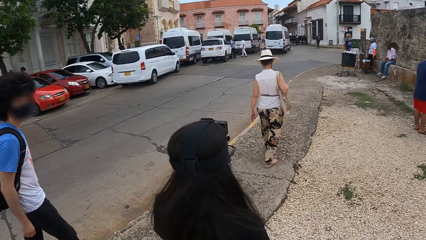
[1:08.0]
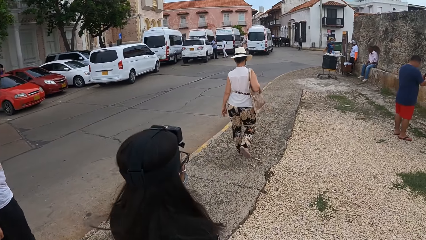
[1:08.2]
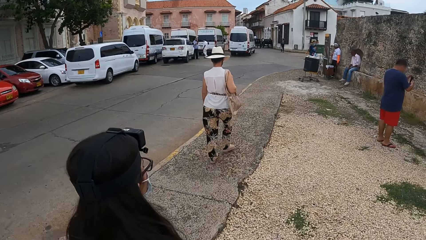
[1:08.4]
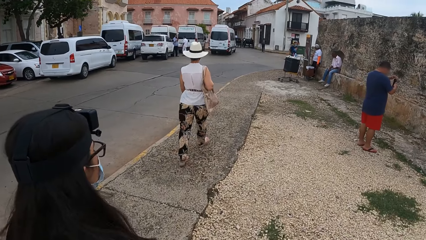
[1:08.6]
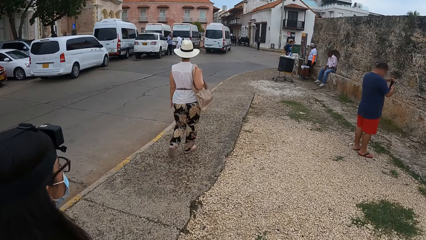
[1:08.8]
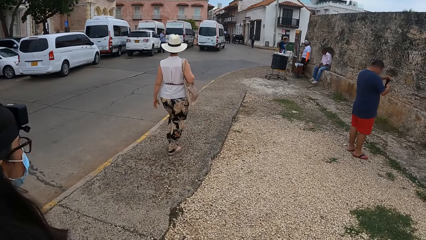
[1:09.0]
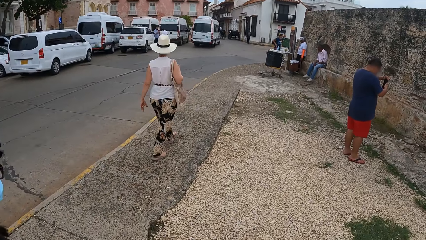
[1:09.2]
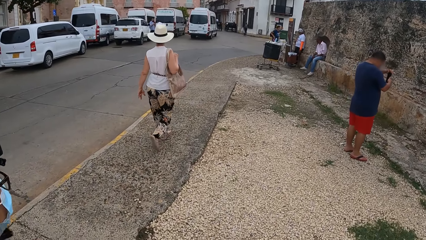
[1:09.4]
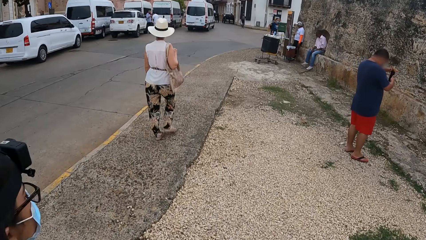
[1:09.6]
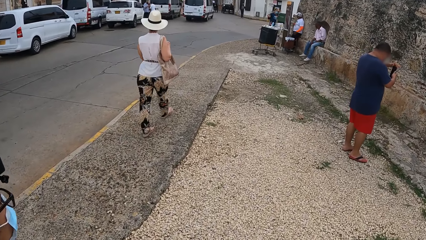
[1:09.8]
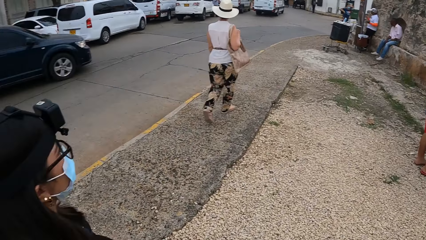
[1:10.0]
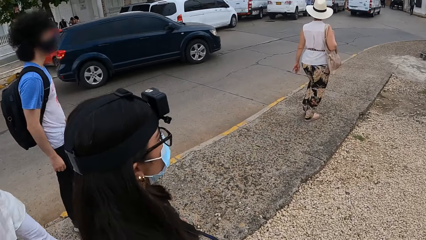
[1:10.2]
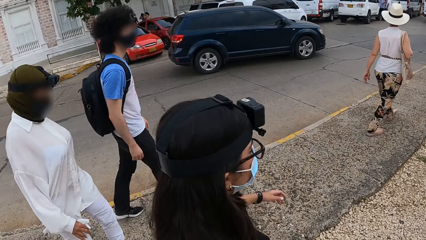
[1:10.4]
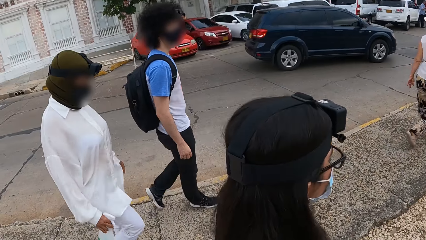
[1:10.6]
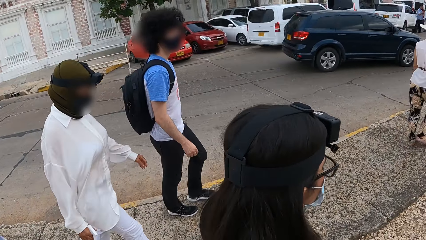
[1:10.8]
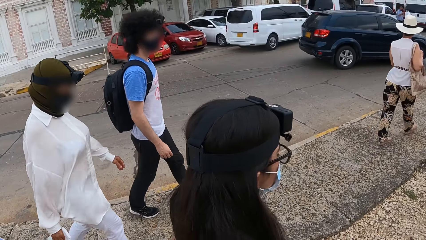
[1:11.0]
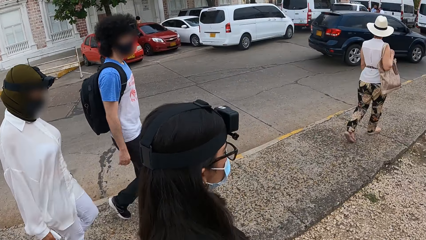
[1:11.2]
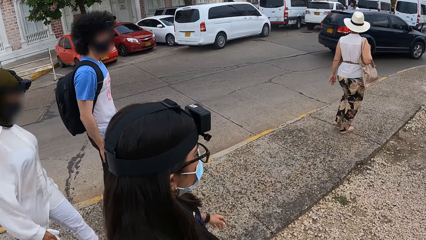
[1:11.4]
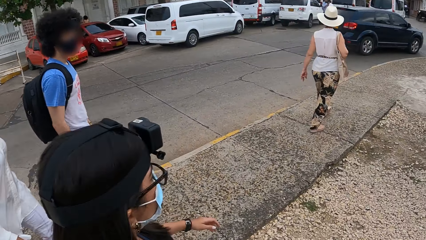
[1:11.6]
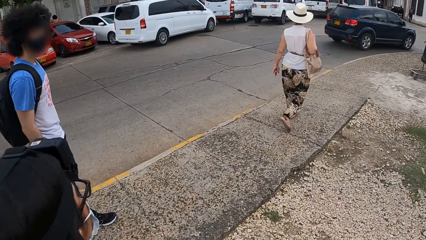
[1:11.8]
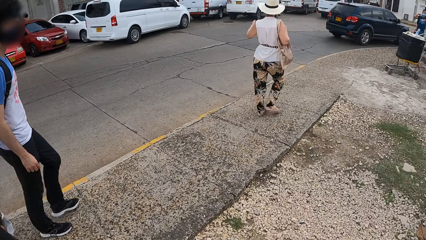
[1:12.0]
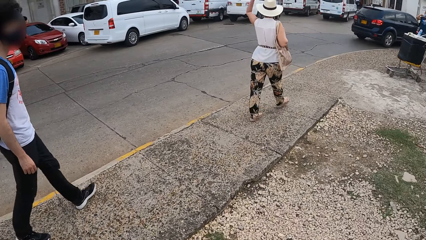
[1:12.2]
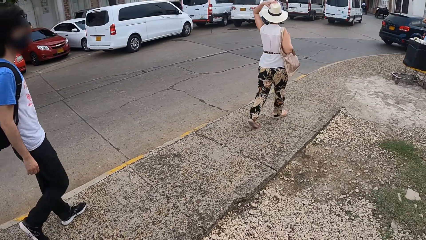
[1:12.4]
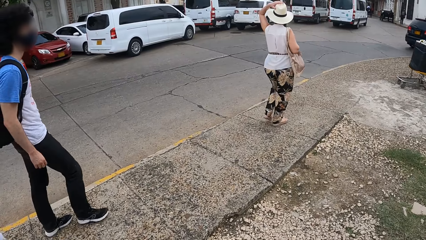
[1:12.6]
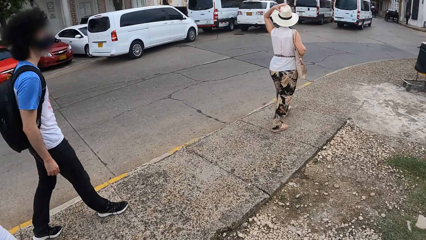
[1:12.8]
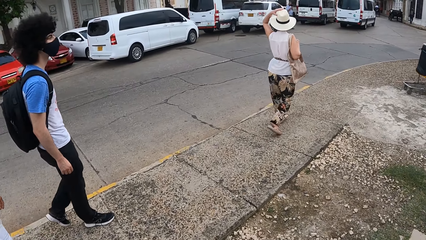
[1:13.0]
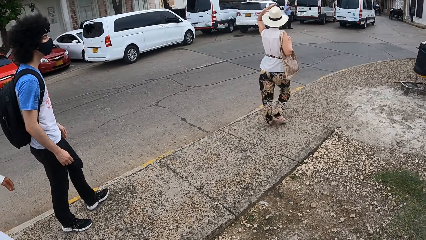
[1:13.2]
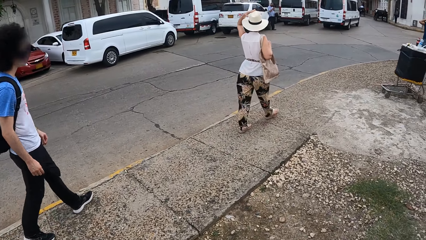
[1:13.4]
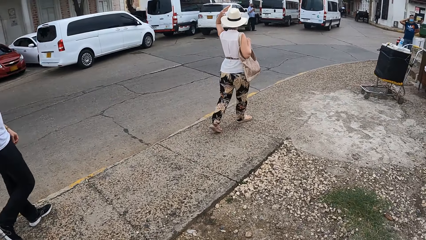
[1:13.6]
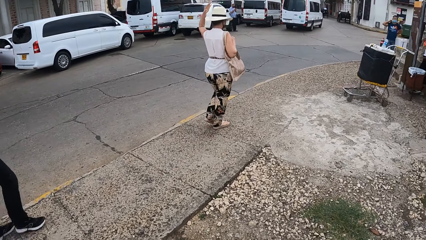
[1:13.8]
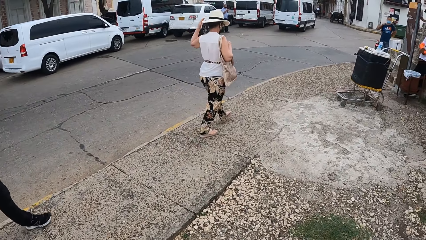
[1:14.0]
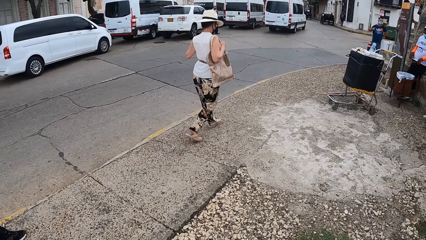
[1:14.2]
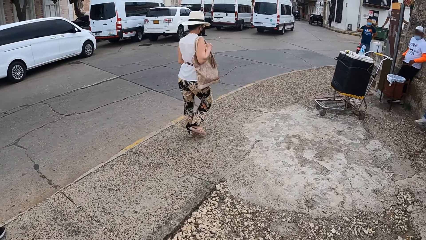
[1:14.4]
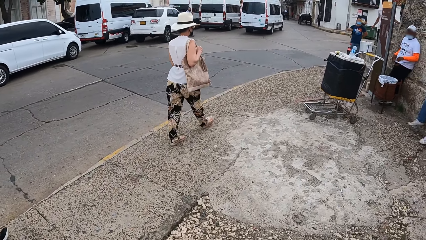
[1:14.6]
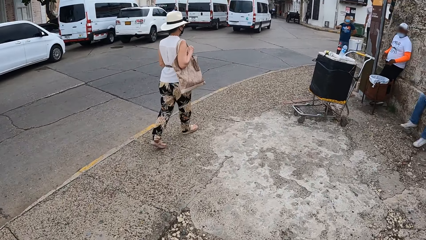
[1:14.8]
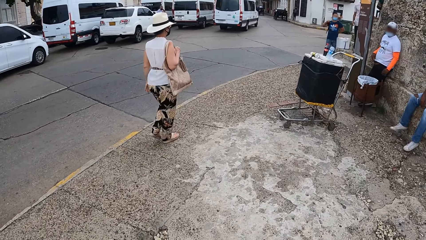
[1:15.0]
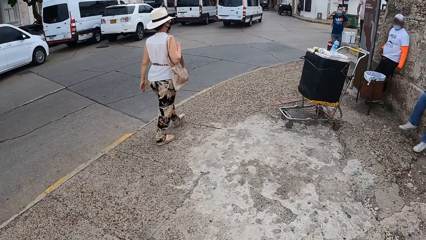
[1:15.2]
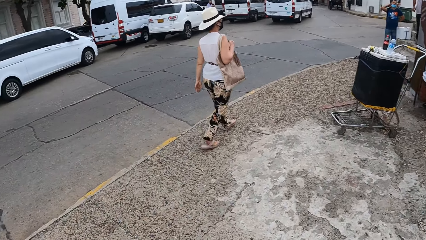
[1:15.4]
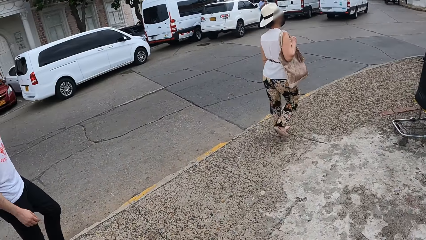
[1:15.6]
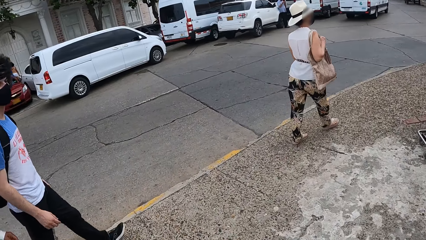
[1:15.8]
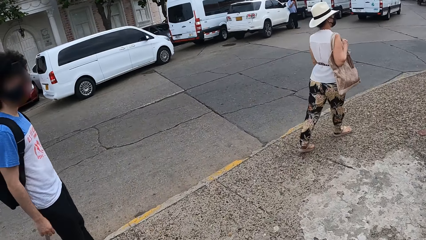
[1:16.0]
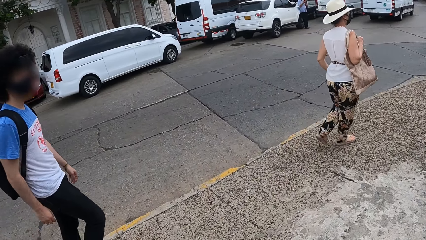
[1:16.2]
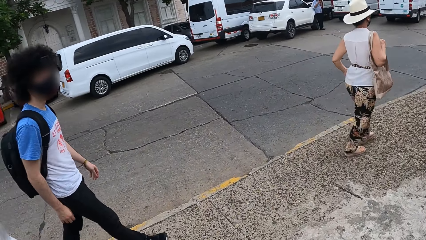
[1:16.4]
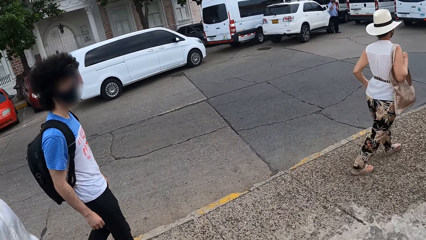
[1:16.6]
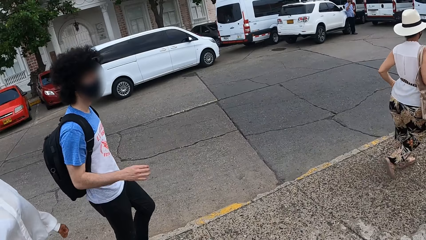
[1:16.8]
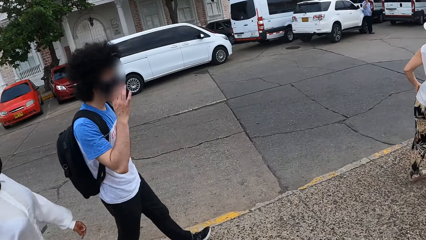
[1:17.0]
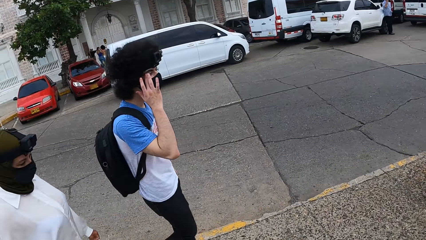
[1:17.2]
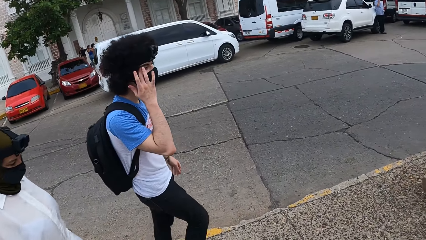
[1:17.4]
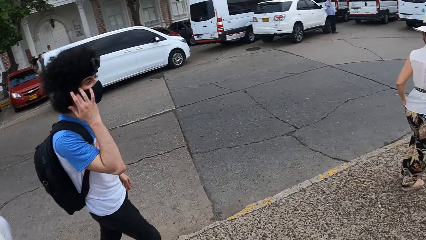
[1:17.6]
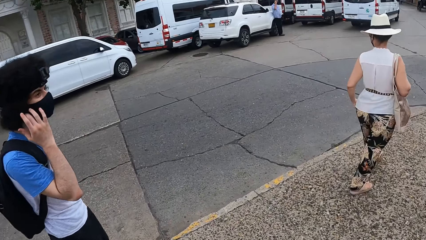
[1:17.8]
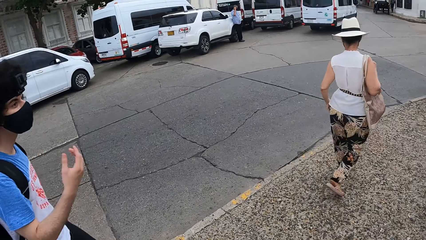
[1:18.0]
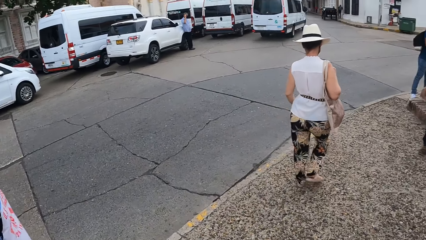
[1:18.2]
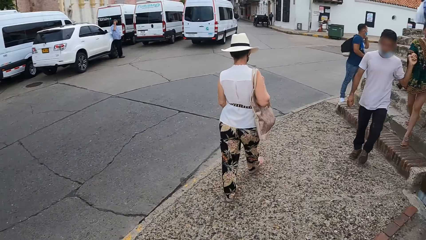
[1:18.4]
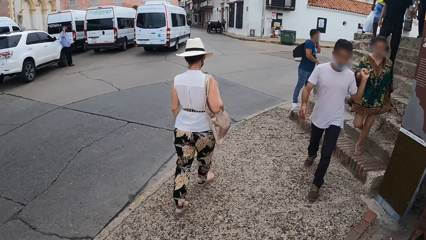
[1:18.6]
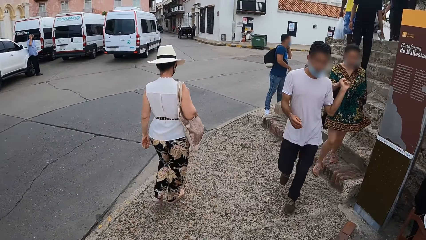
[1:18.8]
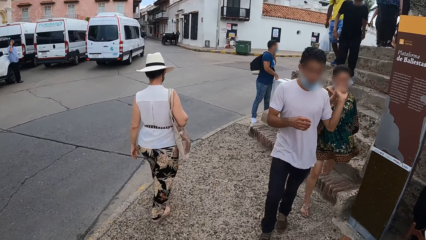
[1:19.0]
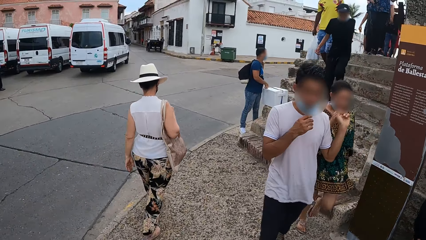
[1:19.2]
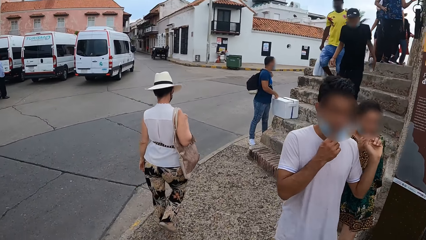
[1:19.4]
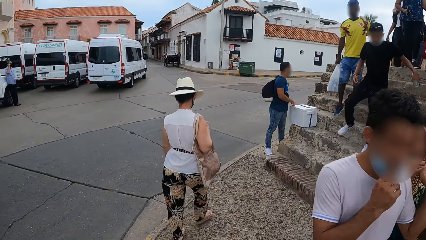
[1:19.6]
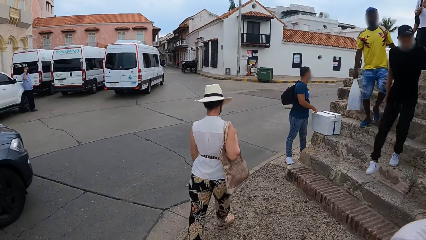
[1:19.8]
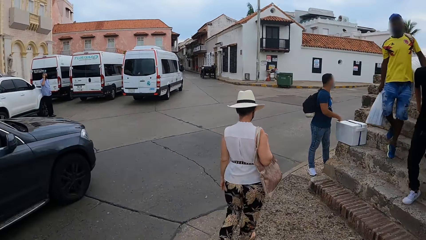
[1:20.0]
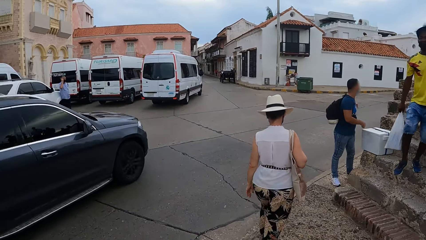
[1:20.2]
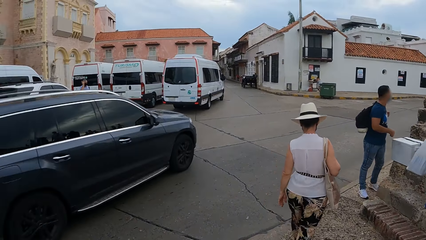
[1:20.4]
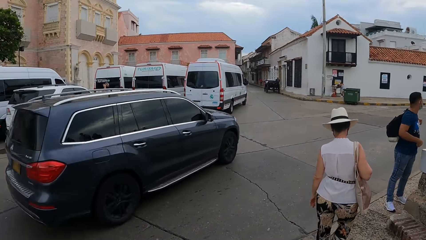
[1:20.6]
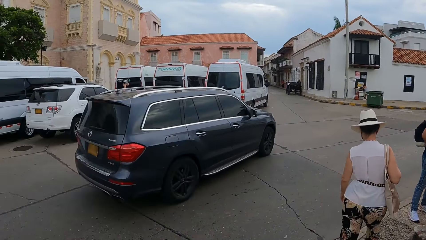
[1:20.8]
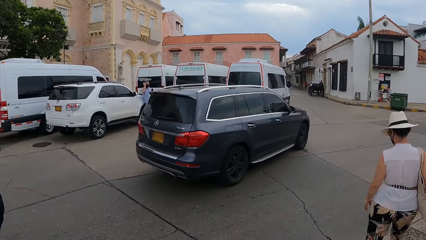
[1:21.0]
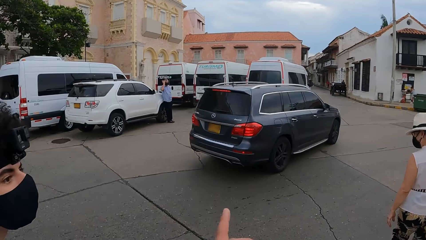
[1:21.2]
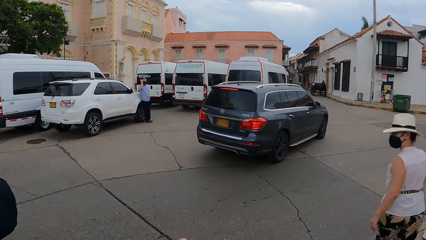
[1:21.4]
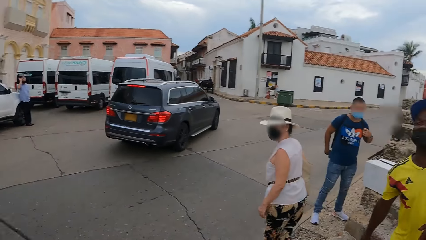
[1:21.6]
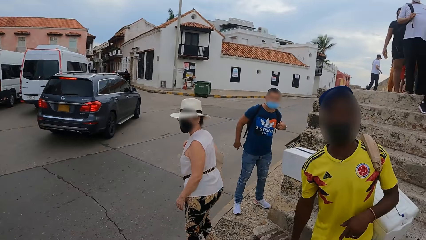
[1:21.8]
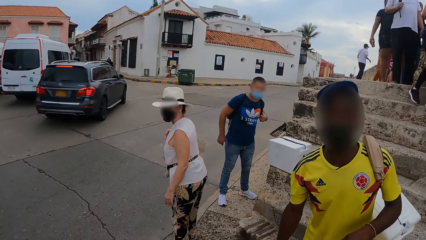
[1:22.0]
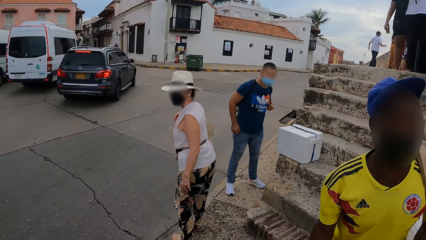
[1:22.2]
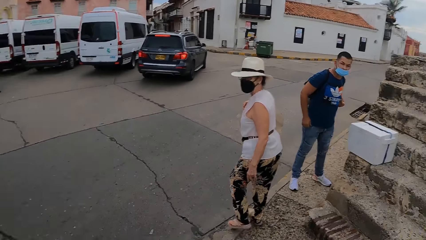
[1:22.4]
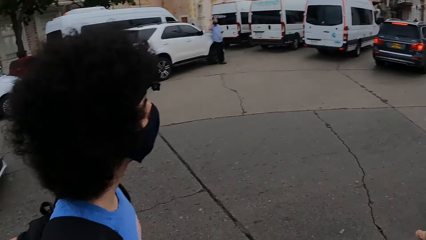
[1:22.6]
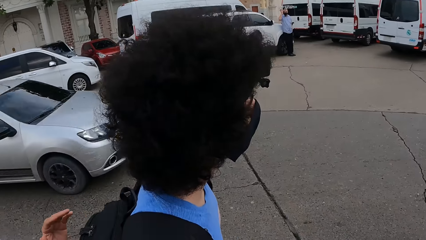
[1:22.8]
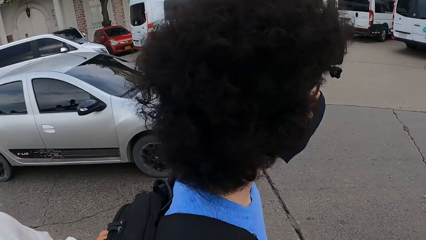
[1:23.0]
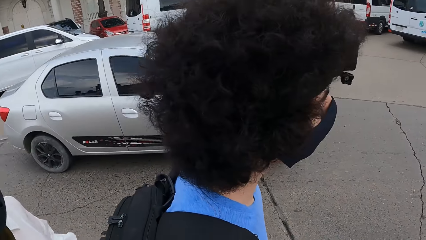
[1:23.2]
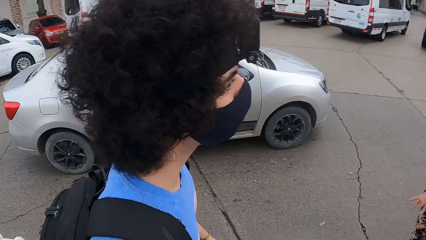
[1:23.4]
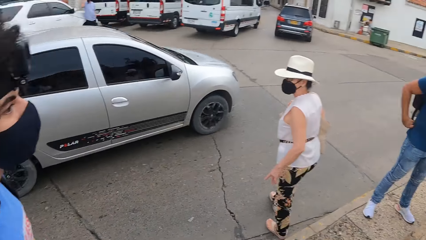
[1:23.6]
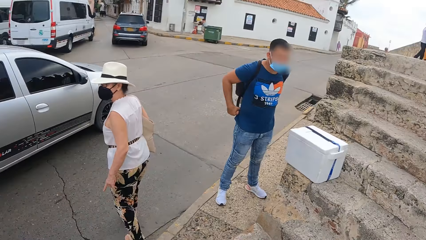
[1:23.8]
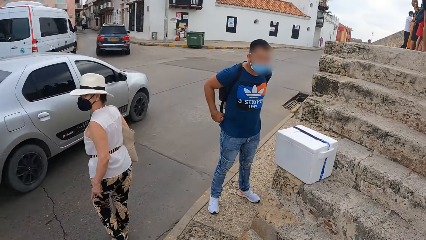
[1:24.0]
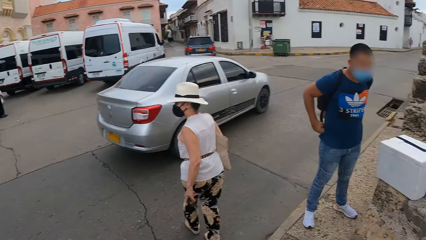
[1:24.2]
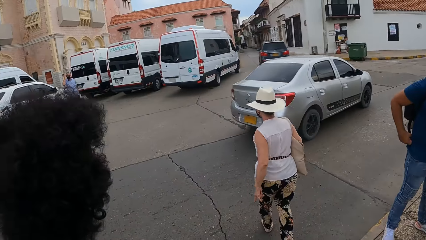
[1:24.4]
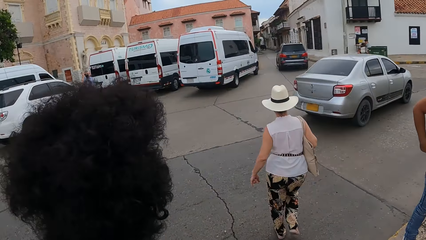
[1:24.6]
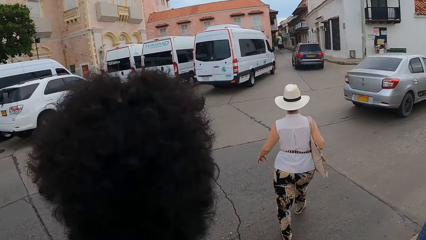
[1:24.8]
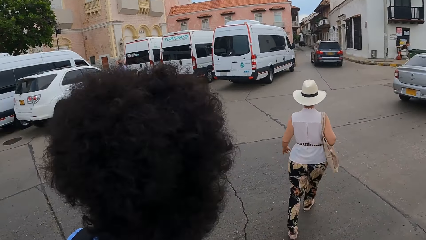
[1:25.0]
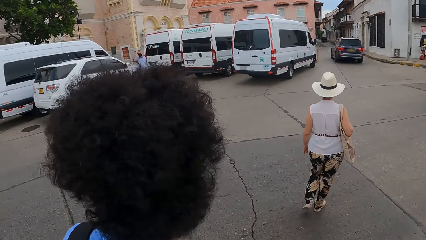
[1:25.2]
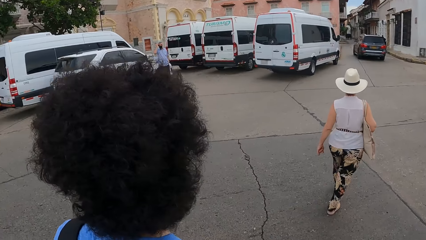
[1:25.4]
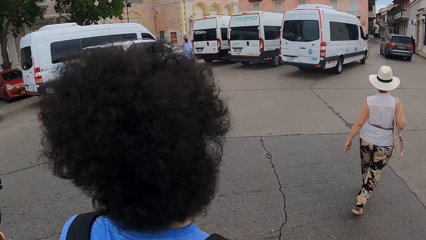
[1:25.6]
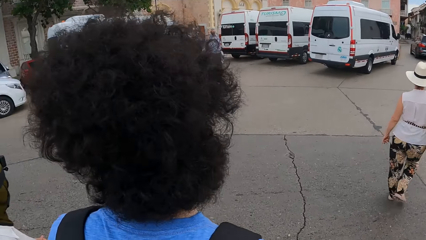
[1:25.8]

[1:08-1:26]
The camera wearer looks around the street. A man touches the ear with the hand, puts the hand down, and walks. The camera wearer points to the other side. A woman walks. The camera wearer looks around the road.
